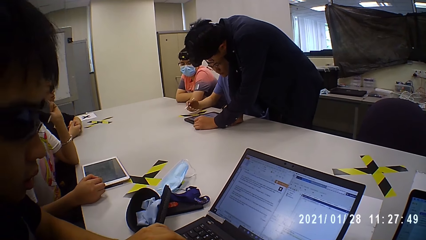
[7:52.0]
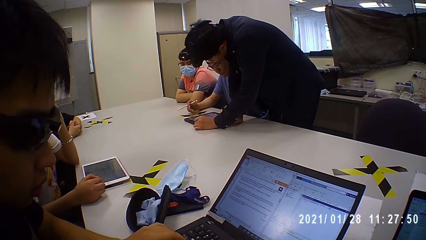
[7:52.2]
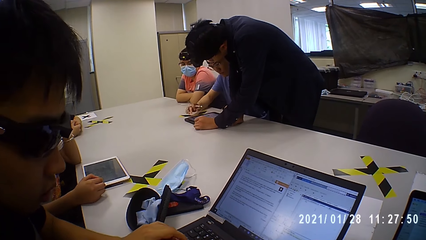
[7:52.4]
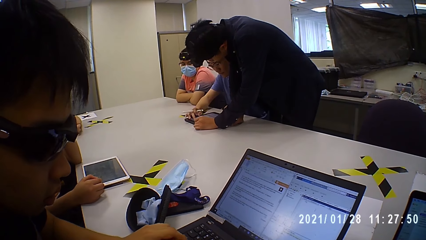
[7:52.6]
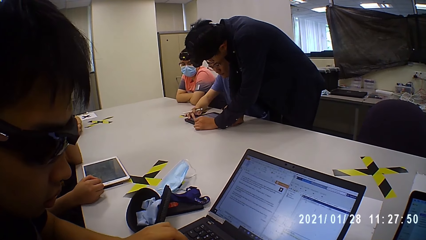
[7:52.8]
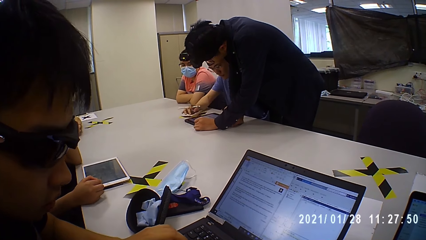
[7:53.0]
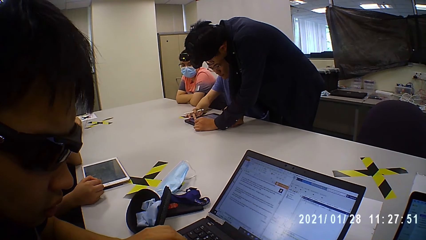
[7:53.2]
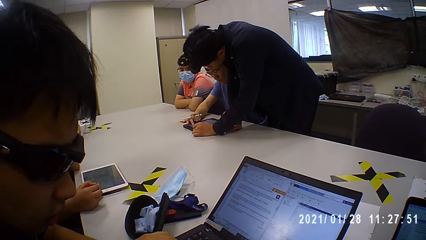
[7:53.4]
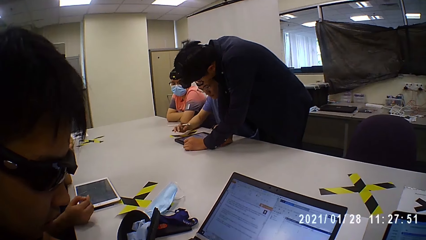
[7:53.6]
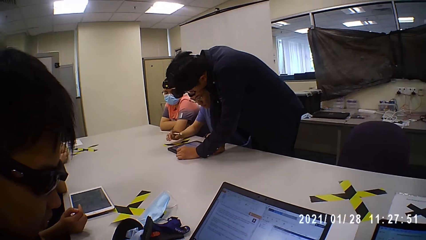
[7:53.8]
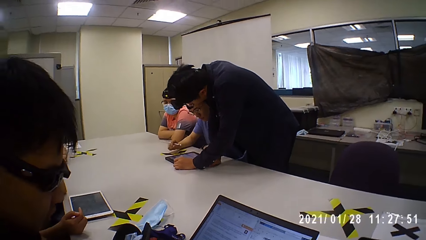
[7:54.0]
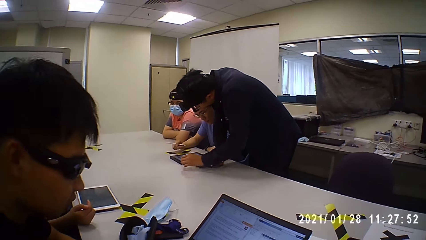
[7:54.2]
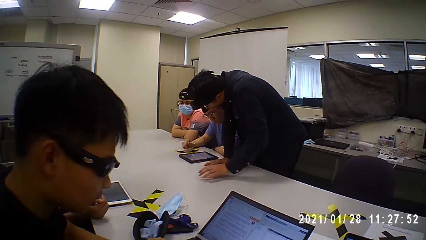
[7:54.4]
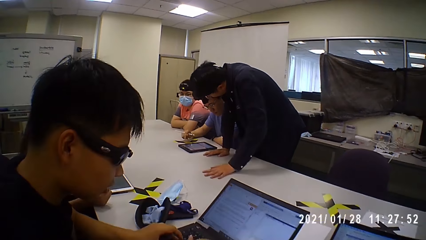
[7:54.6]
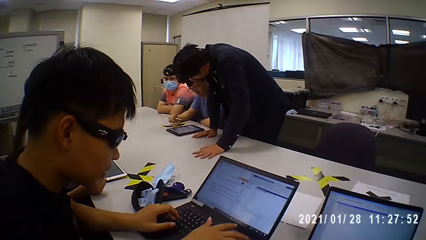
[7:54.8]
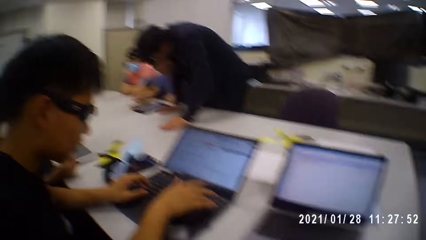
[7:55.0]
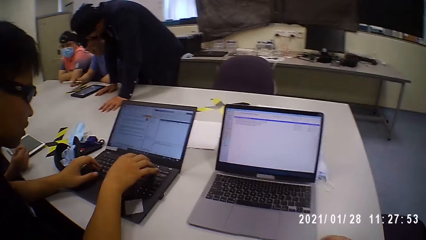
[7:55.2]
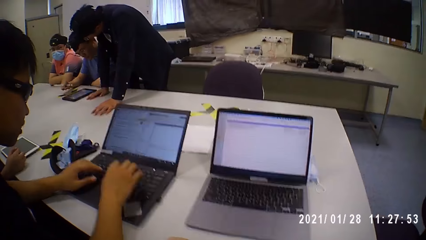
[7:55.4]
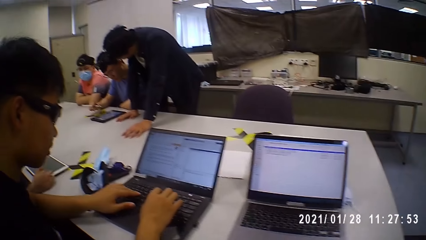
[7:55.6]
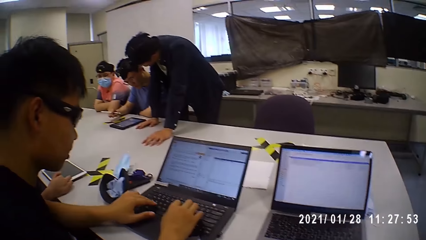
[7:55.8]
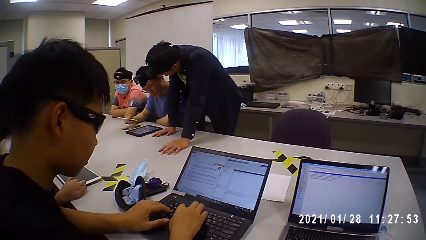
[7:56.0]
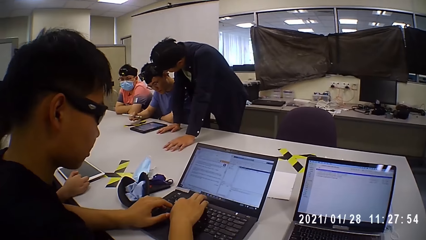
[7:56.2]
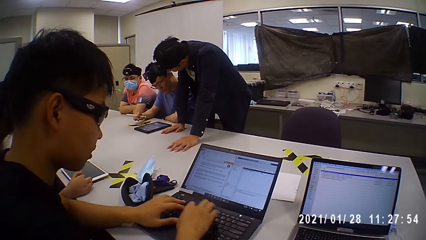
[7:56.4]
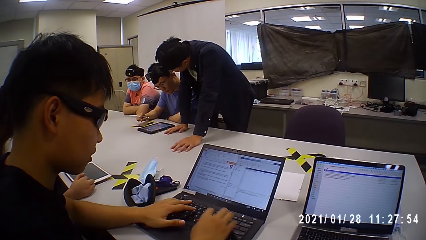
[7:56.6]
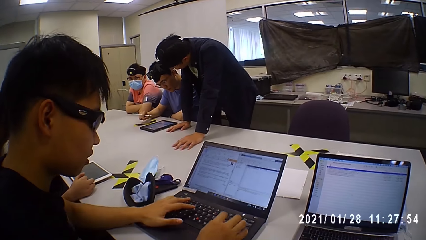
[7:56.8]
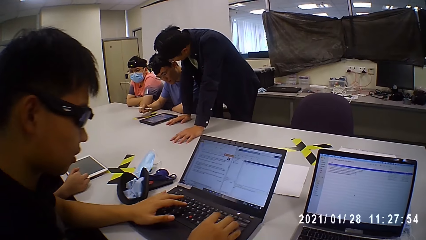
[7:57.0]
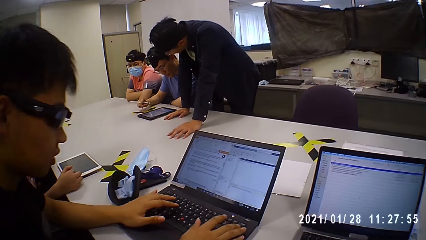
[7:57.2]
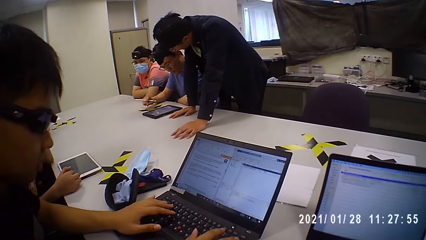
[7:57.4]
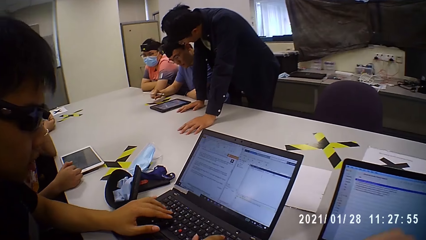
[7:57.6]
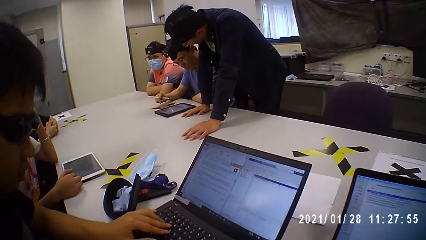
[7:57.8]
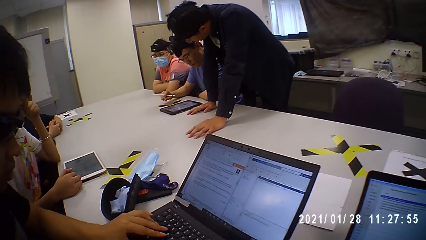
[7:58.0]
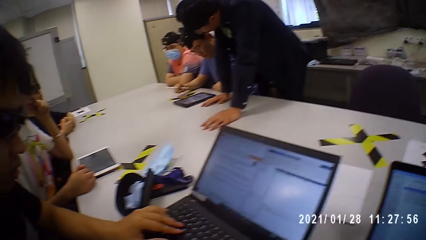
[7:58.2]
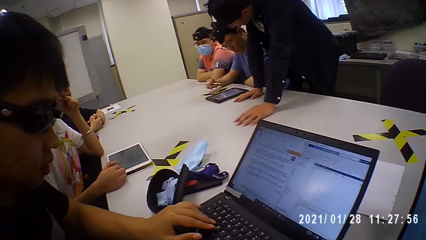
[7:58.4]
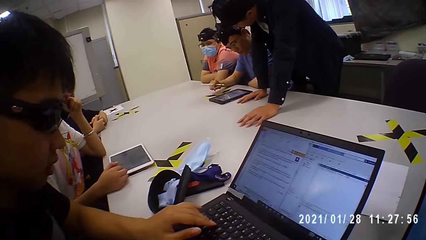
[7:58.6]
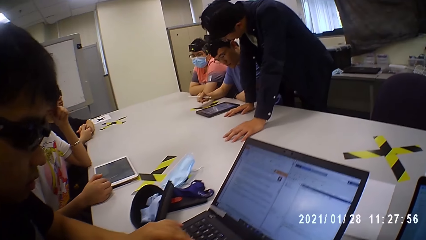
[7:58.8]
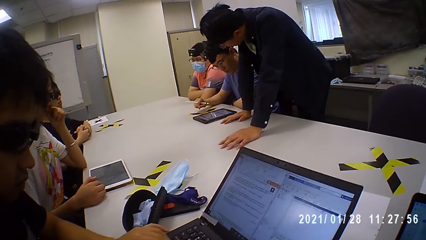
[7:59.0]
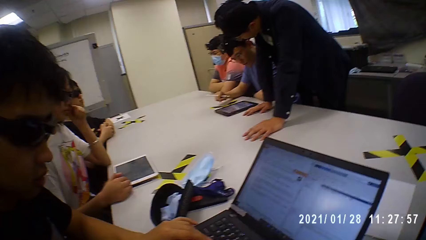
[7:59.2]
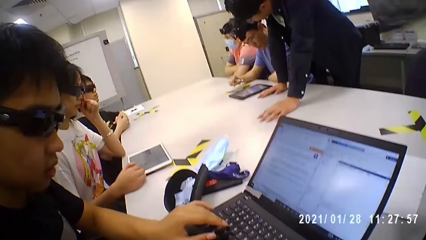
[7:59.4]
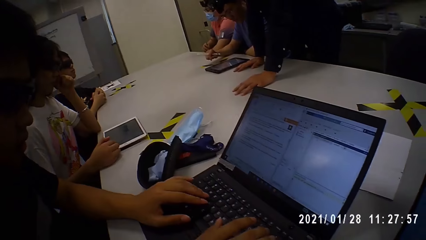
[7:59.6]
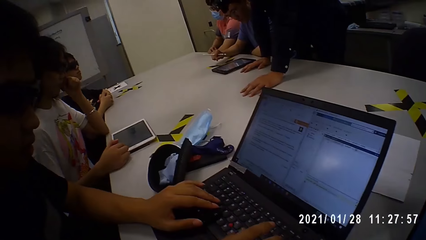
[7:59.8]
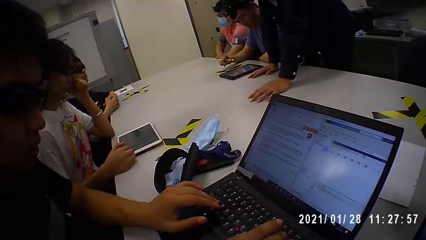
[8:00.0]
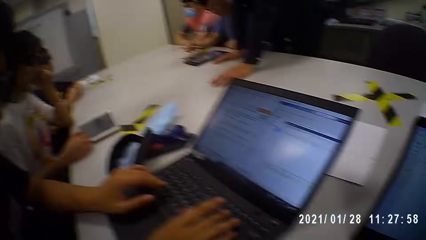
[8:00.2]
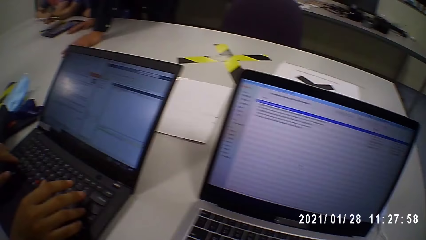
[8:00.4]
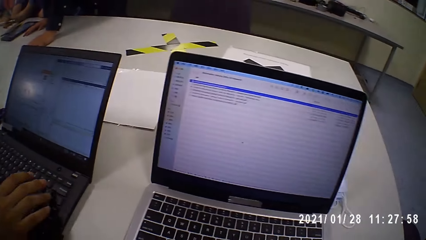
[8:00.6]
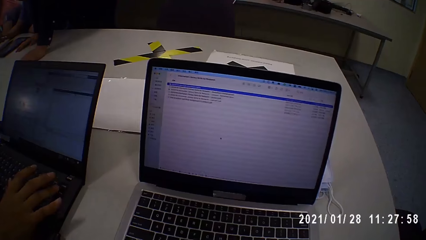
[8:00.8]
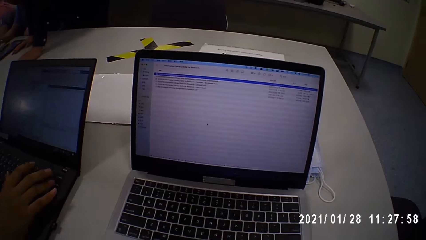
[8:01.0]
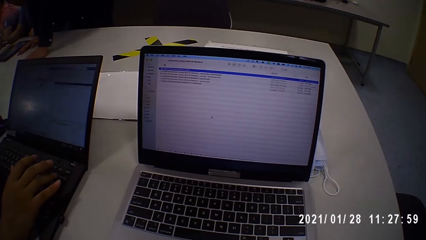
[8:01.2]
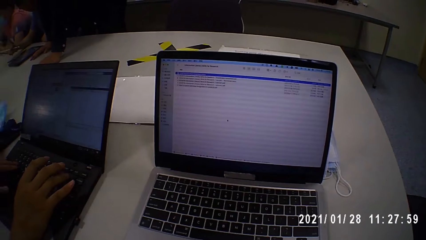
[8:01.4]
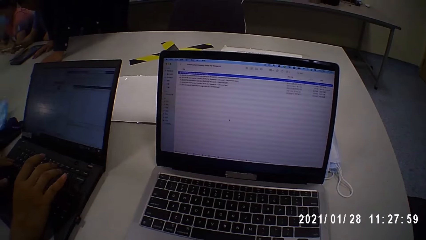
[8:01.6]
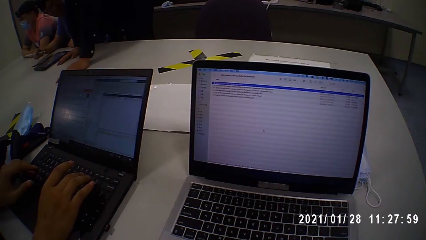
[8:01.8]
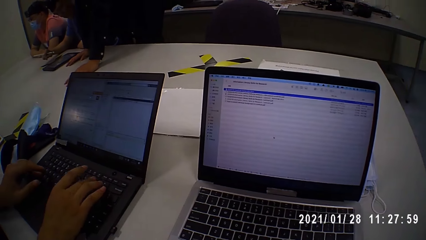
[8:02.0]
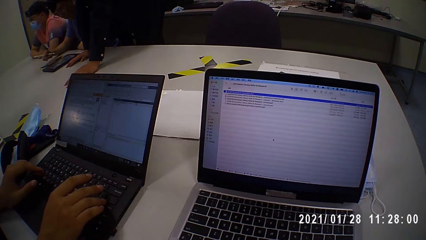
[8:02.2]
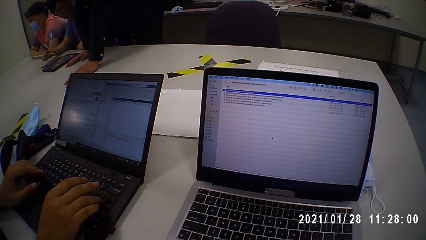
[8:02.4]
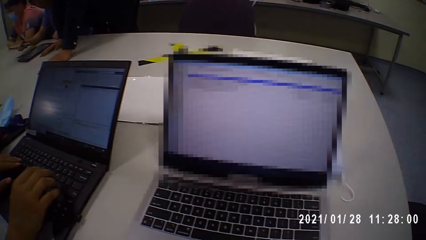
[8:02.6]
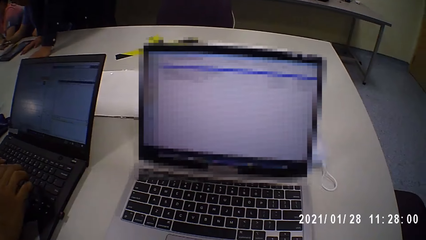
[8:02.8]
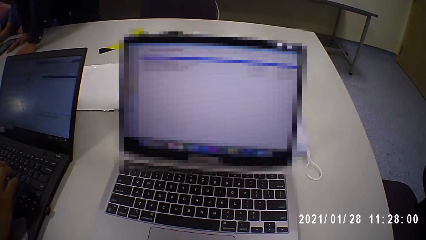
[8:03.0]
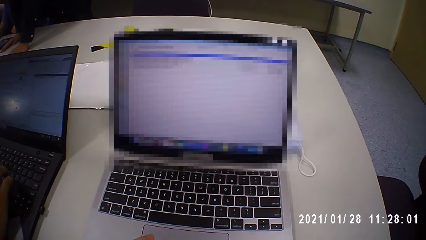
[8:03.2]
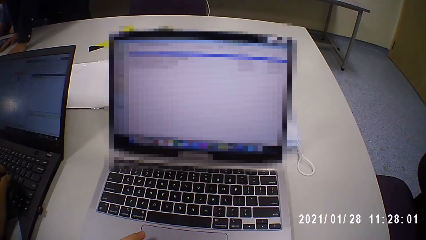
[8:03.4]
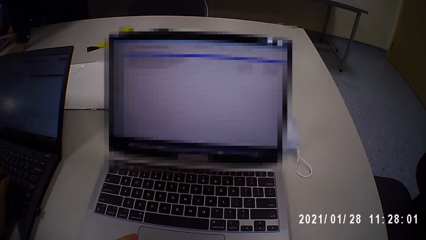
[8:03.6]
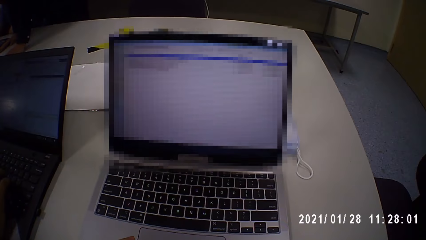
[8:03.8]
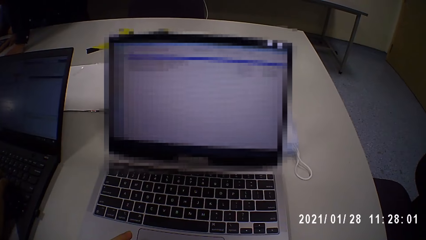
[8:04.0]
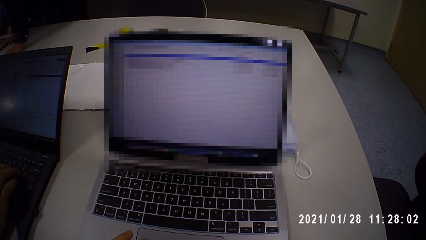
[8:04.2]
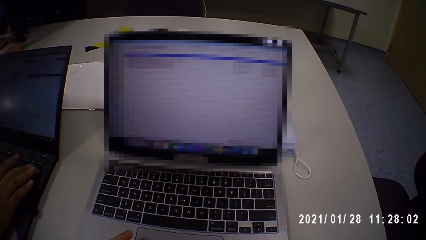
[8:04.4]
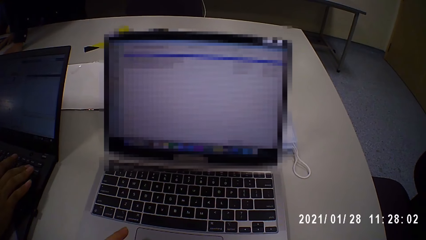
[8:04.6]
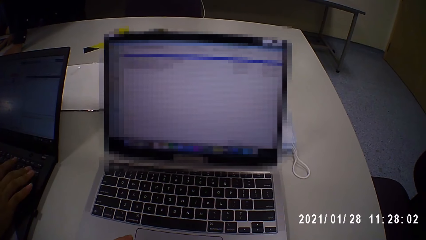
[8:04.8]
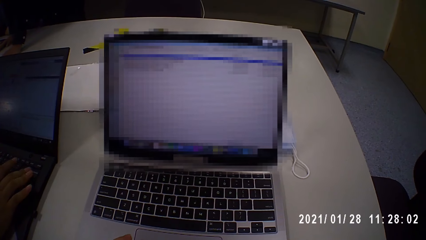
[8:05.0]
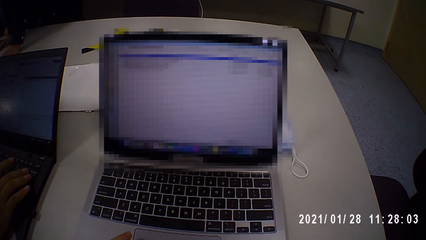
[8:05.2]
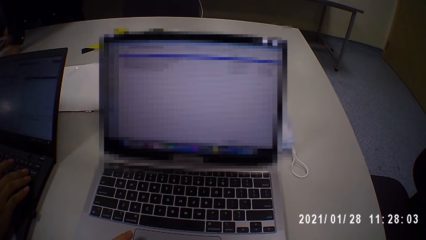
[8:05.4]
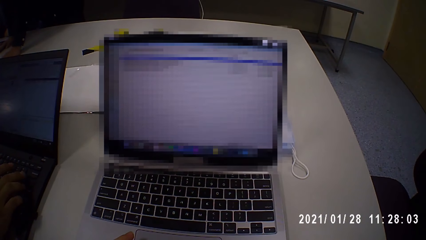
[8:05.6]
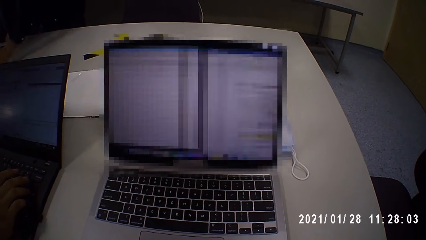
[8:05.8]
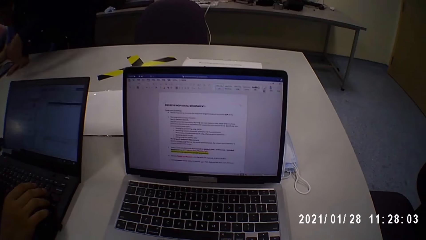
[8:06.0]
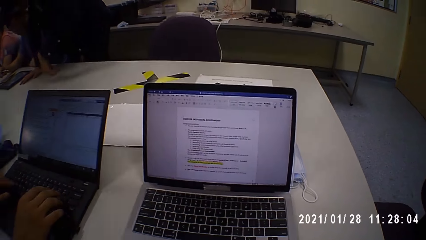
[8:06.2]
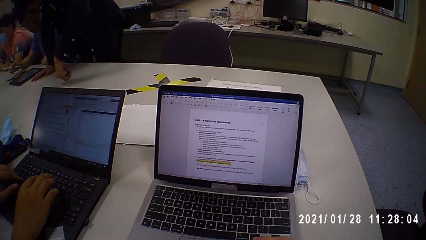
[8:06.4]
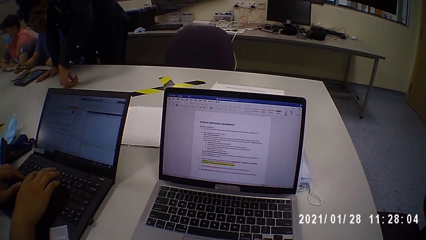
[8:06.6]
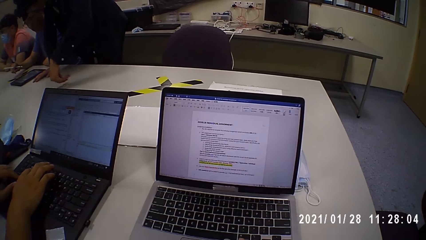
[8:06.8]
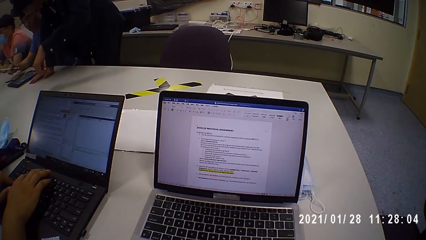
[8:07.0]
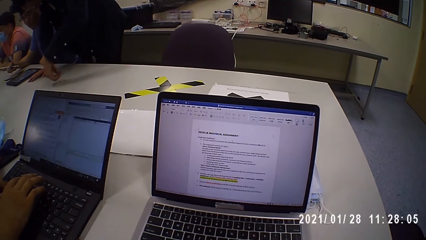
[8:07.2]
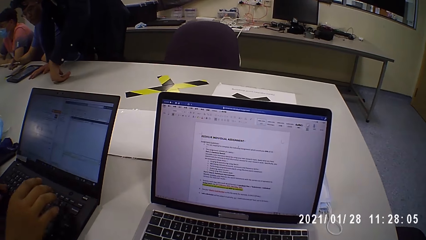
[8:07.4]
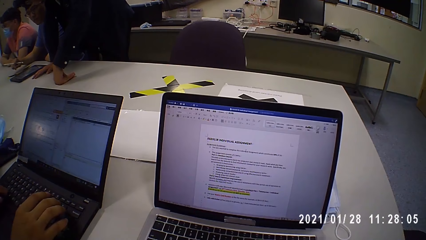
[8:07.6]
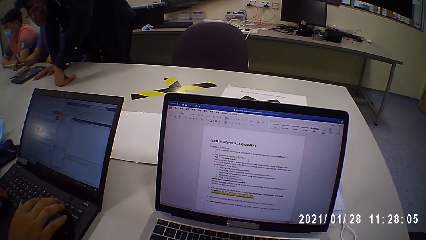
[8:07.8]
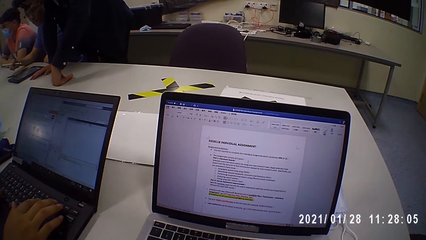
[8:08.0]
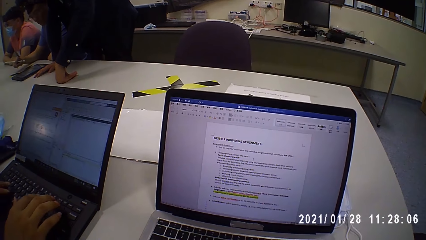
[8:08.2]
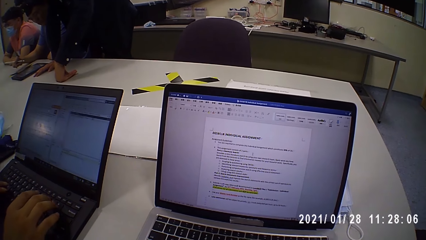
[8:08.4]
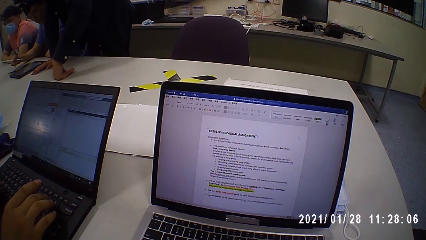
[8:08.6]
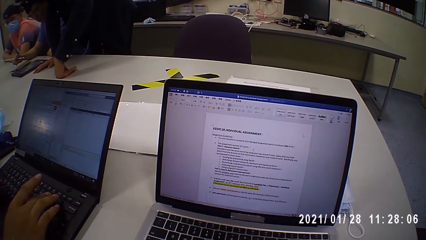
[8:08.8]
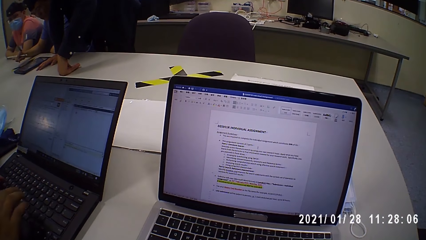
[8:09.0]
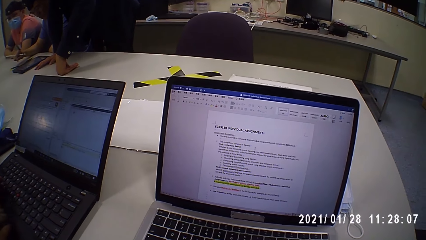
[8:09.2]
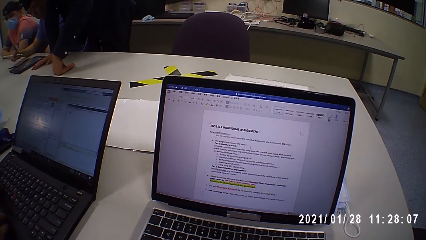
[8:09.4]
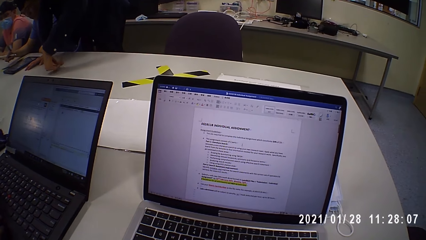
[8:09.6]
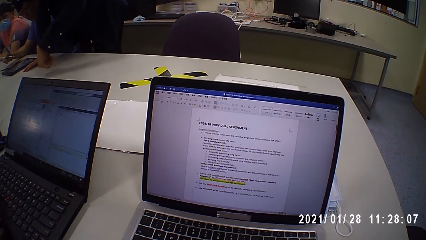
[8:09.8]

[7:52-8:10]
A man talks to another man. A third man touches the laptop keyboard. The camera wearer looks around. The third man types at the laptop. The camera wearer looks at the laptop. They look at the laptop again. The third man touches the laptop keyboard.
